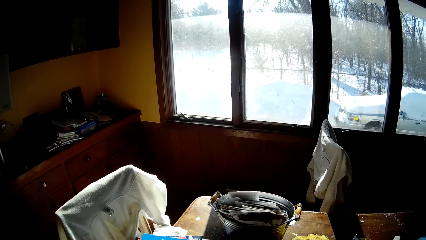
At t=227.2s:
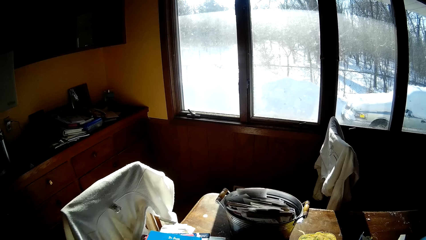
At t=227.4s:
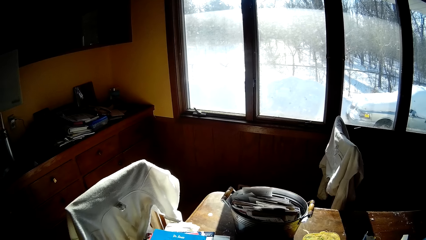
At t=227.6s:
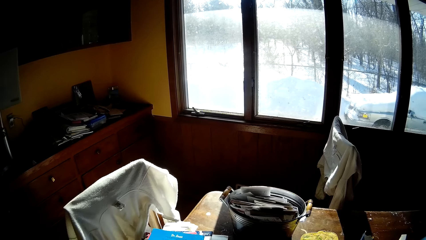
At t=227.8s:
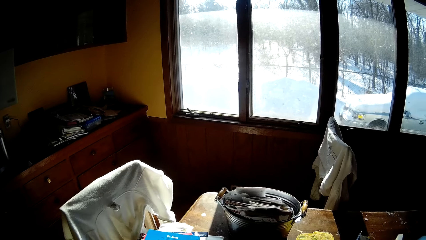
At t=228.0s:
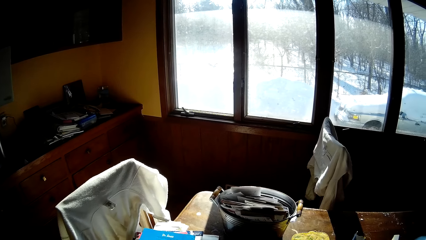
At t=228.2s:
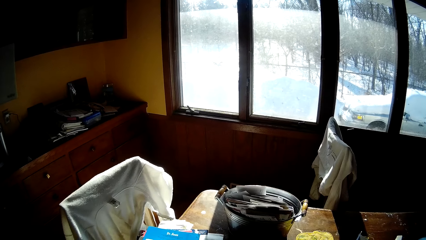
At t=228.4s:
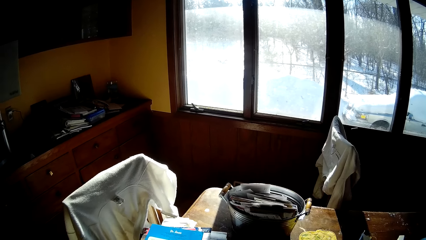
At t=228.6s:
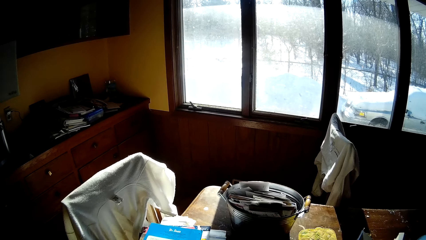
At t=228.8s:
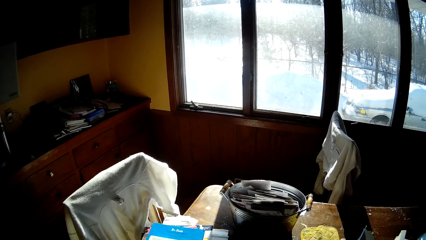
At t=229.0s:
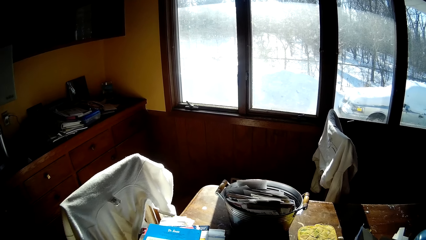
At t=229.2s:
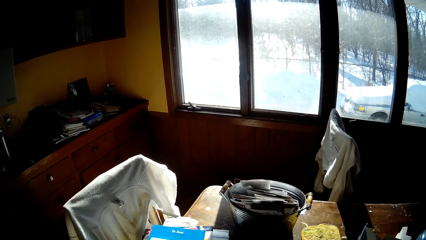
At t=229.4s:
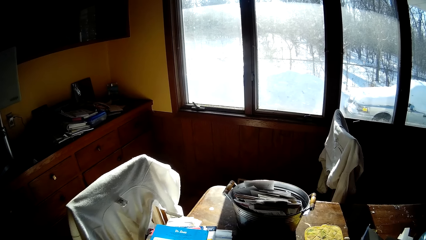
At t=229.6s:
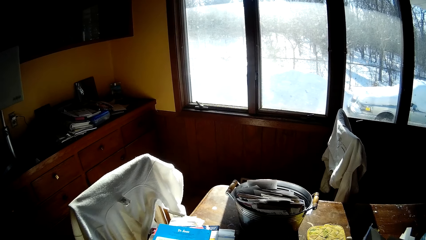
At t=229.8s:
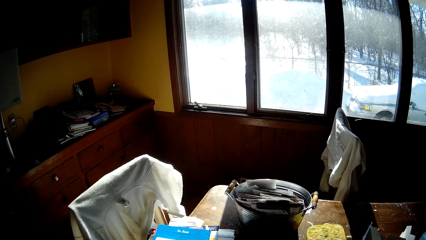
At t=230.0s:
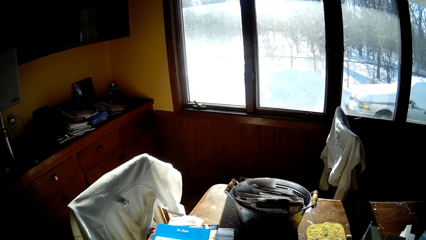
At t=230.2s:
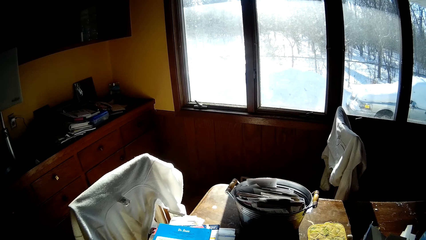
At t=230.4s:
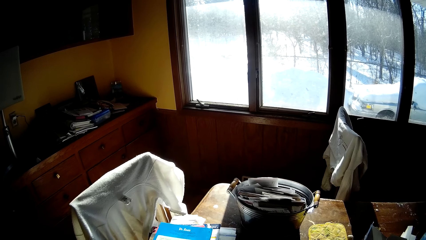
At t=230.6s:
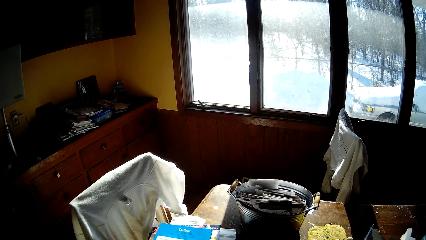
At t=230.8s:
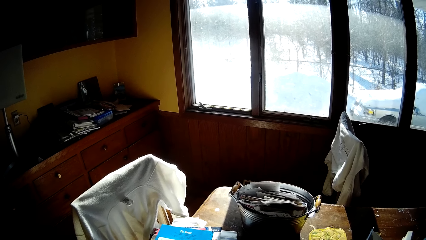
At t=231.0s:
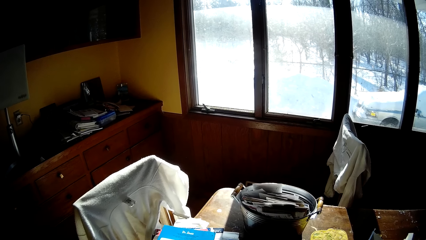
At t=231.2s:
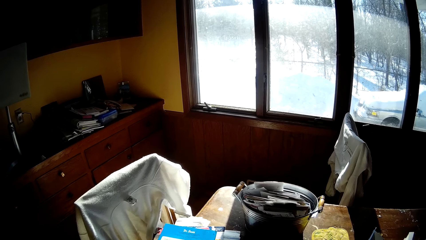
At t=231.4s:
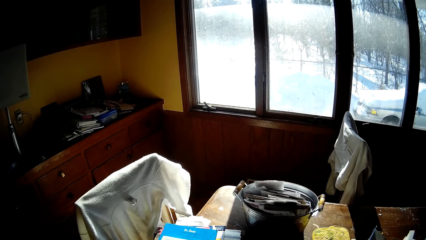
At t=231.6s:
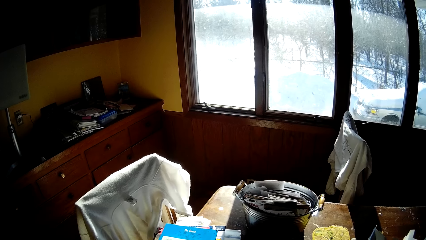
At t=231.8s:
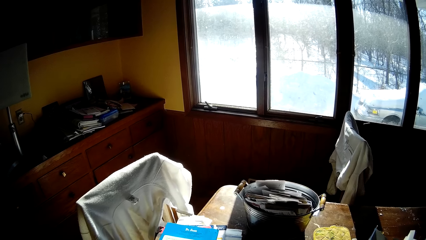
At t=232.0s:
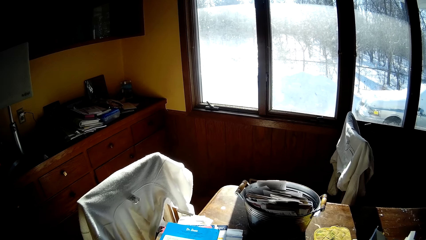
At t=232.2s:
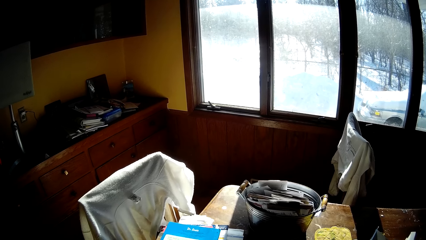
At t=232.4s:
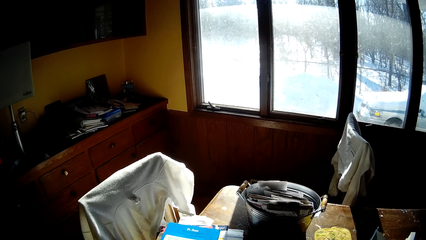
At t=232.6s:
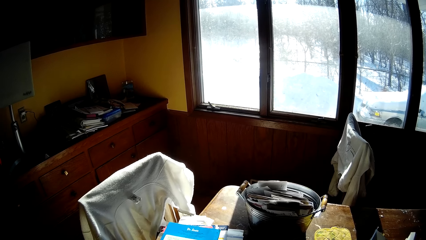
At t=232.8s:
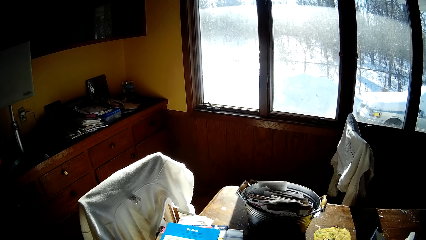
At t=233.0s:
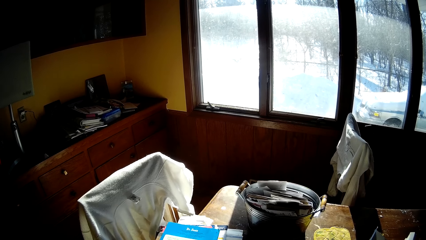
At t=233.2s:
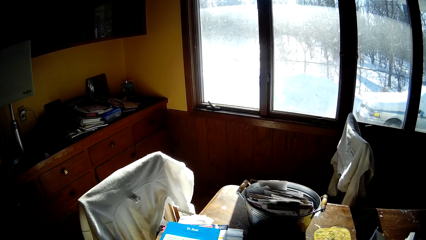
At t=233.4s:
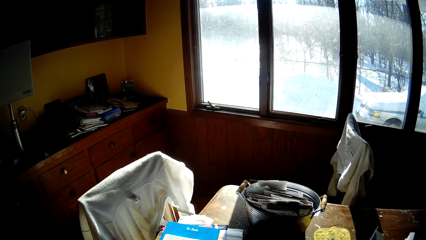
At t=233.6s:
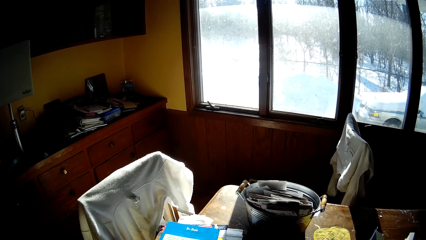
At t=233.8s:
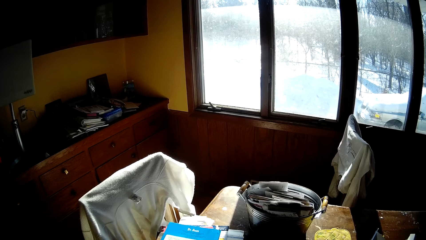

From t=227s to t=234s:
The camera wearer stops walking. They look at the books on the table.

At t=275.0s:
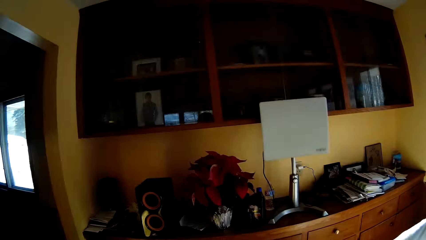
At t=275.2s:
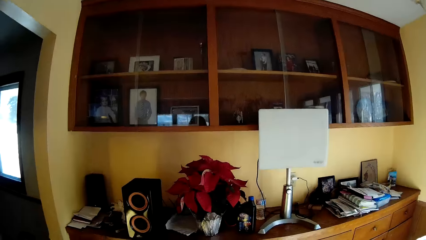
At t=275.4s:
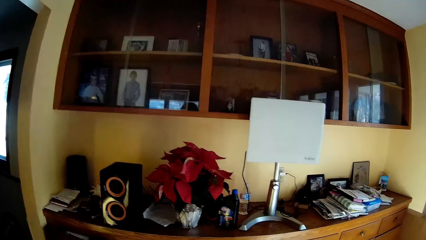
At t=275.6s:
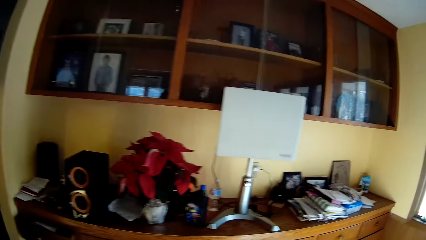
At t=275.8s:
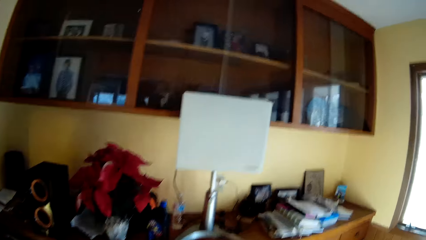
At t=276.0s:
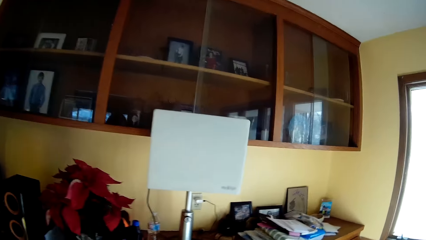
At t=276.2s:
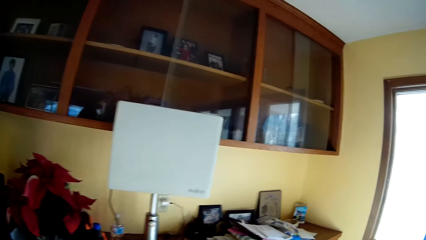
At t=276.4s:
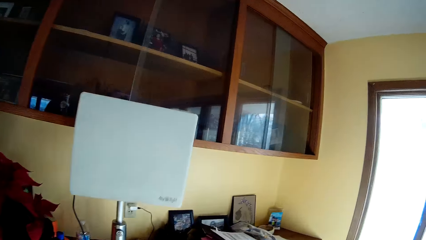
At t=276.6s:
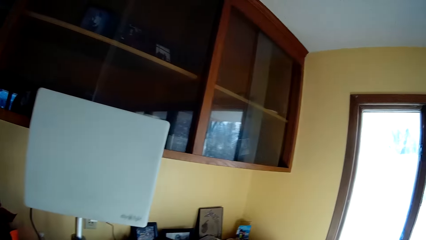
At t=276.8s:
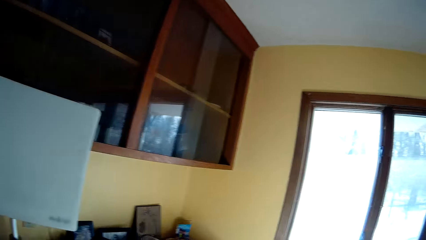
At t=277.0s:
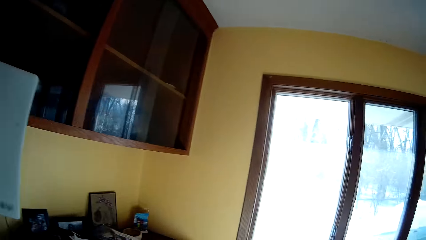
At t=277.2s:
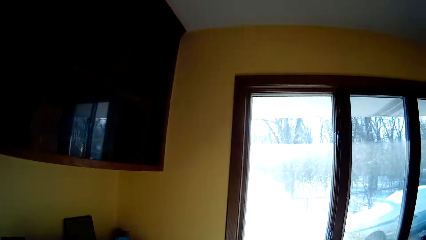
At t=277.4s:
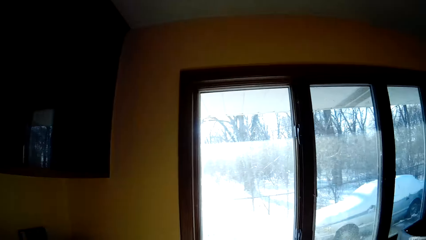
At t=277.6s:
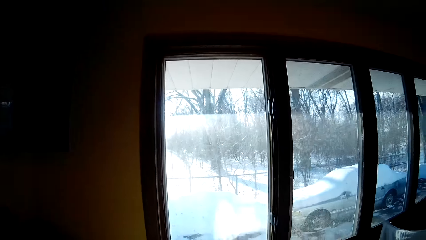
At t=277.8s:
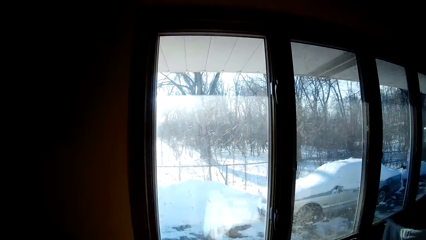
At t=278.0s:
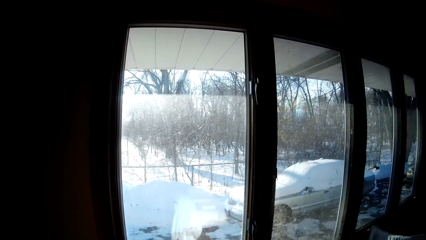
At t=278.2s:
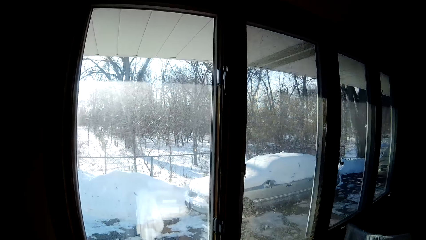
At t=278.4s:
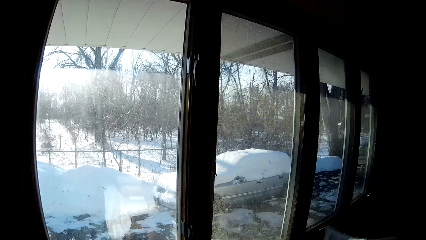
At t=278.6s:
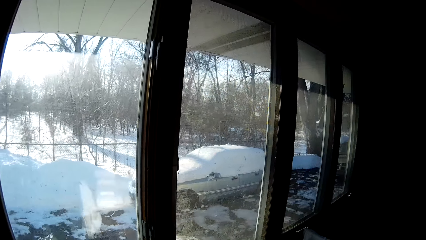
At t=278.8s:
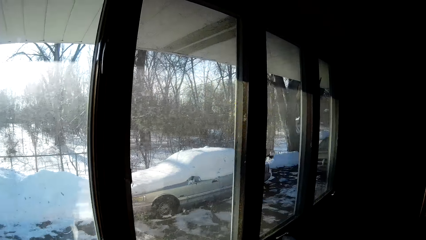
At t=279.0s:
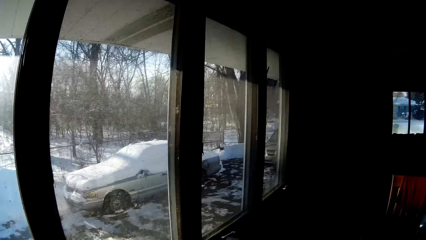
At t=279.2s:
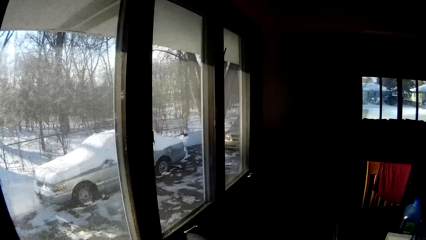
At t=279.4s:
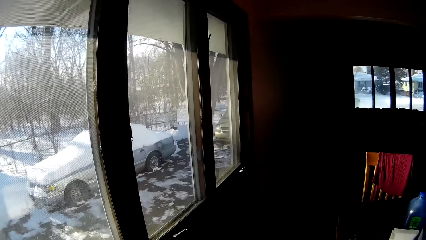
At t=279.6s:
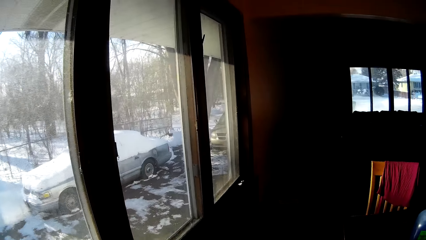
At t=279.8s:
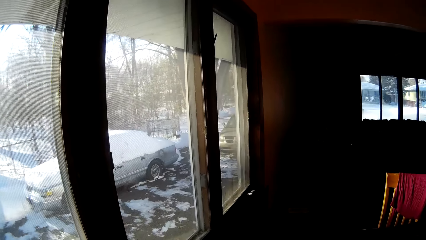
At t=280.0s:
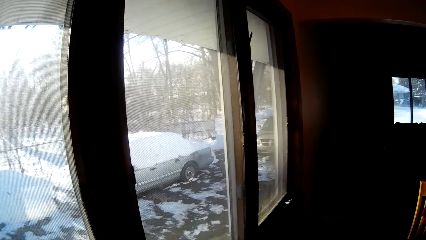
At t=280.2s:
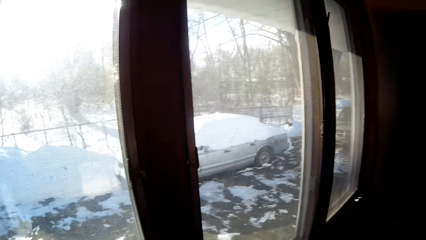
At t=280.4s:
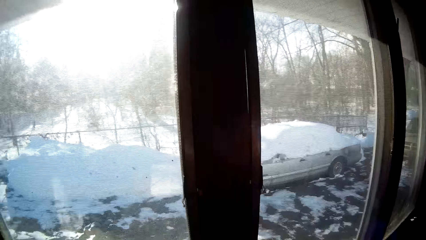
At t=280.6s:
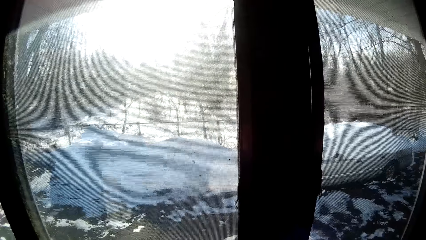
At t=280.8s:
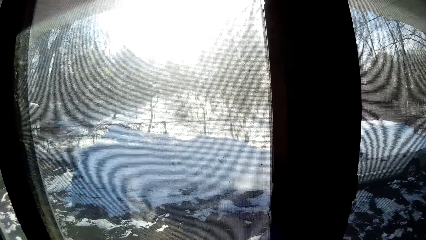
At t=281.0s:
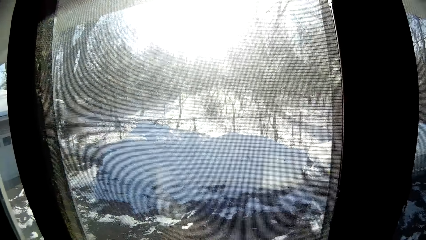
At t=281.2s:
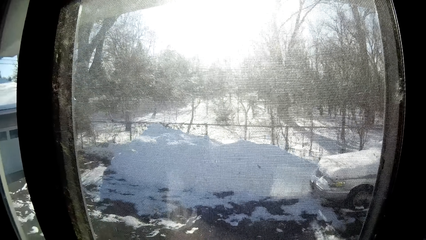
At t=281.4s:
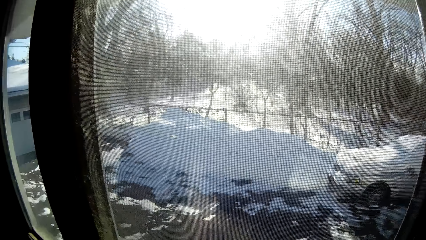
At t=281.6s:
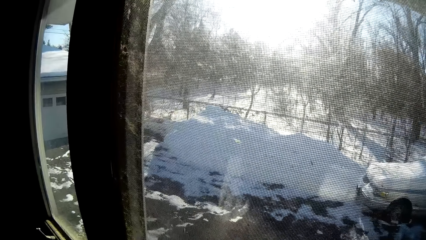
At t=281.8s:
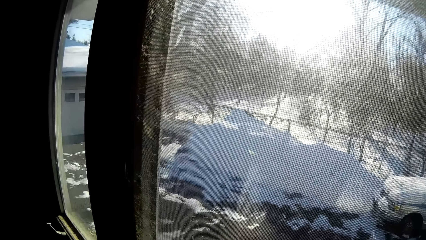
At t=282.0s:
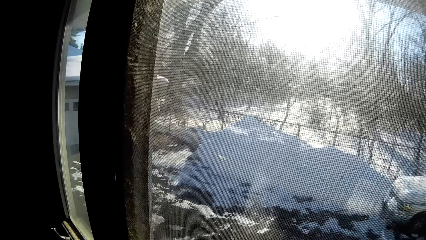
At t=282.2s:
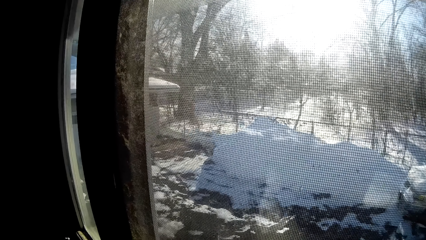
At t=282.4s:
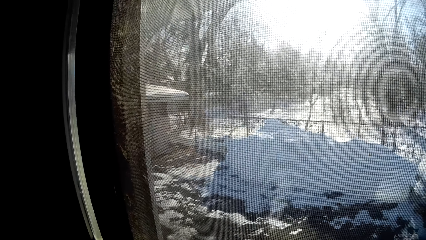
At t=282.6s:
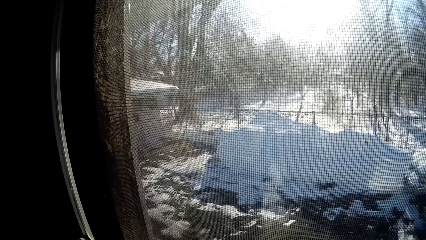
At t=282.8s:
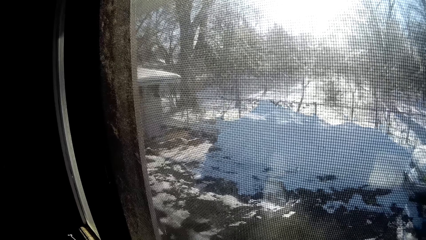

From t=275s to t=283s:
The camera wearer walks around the house. They look through the window.
